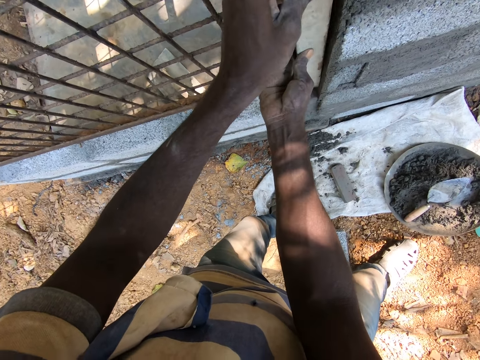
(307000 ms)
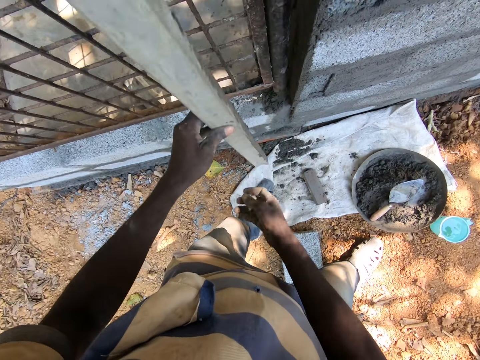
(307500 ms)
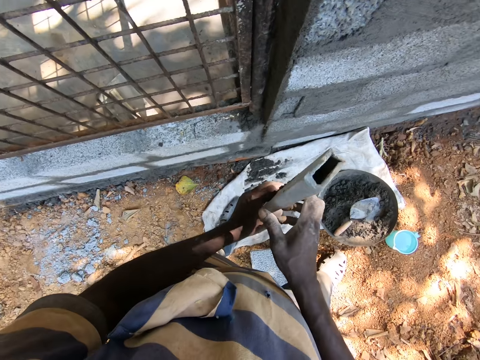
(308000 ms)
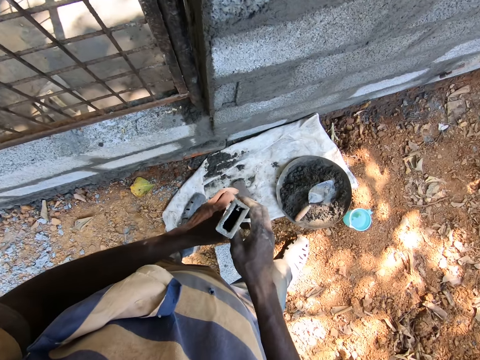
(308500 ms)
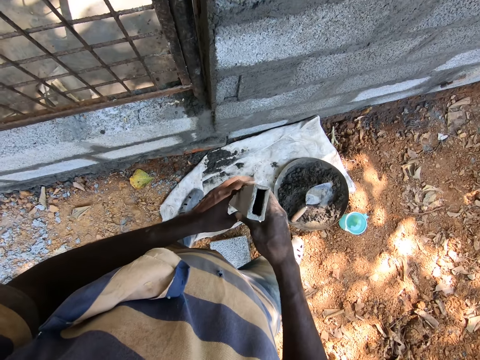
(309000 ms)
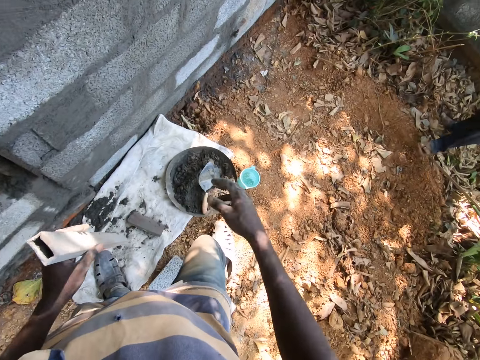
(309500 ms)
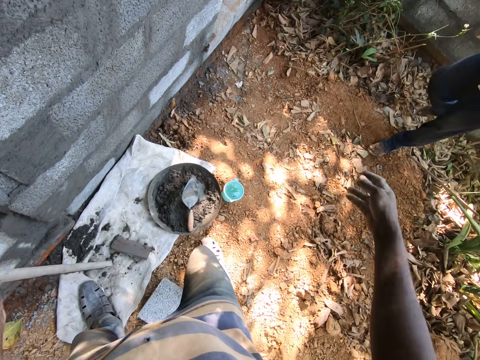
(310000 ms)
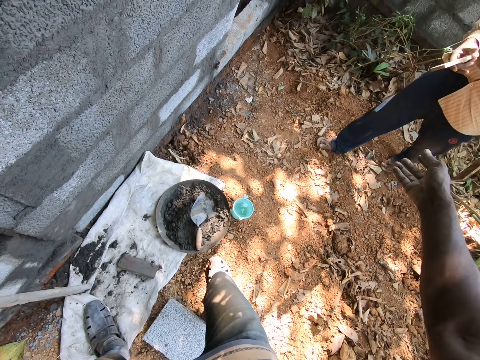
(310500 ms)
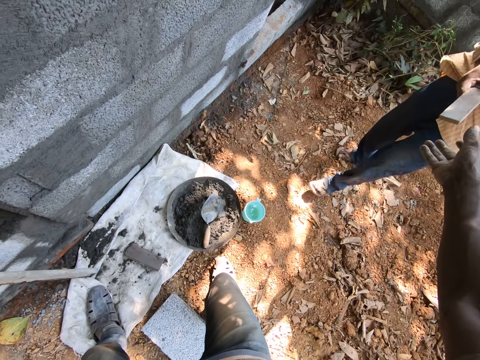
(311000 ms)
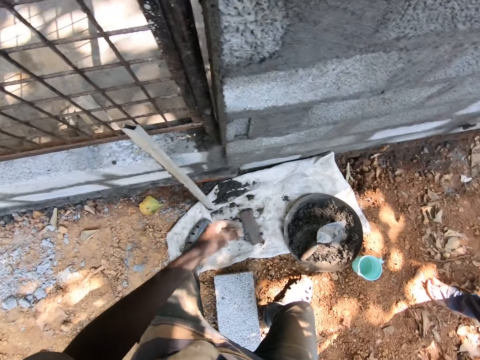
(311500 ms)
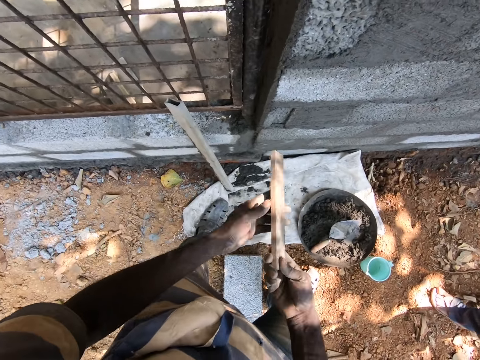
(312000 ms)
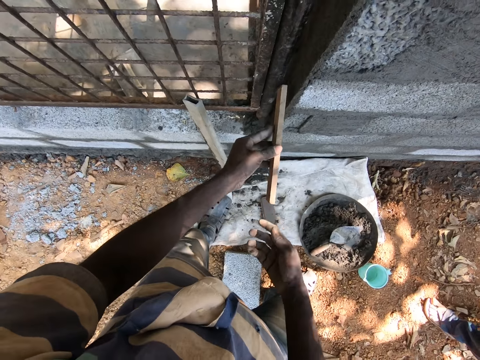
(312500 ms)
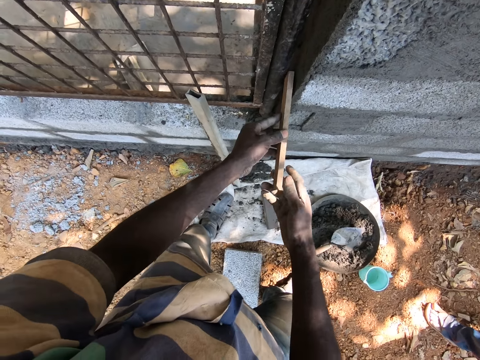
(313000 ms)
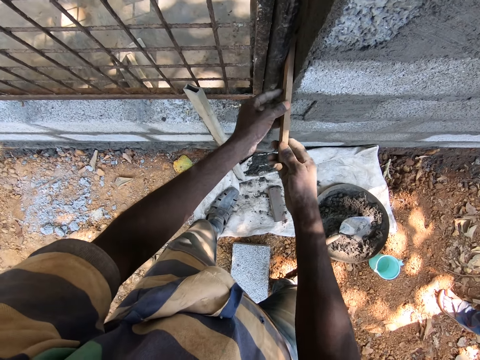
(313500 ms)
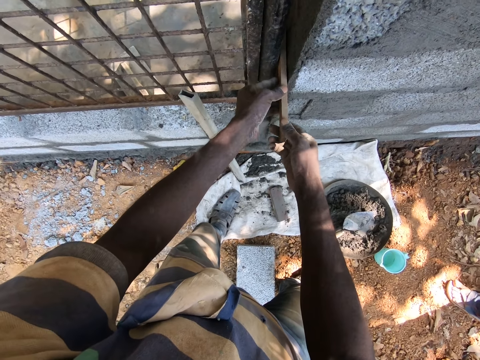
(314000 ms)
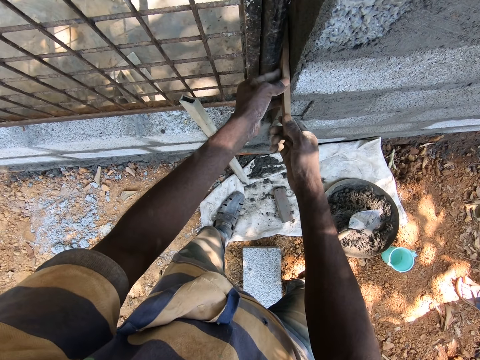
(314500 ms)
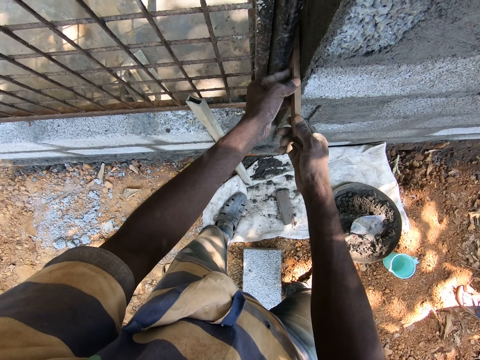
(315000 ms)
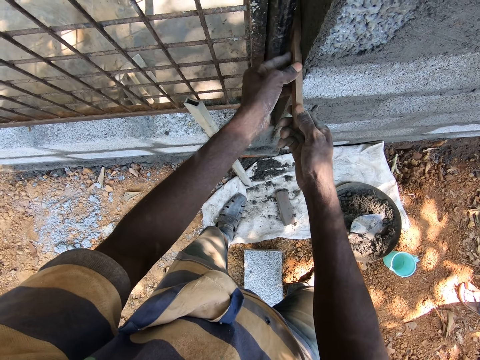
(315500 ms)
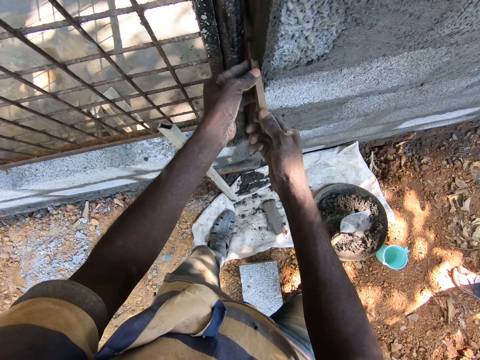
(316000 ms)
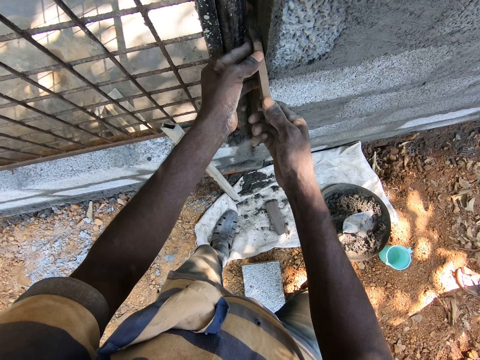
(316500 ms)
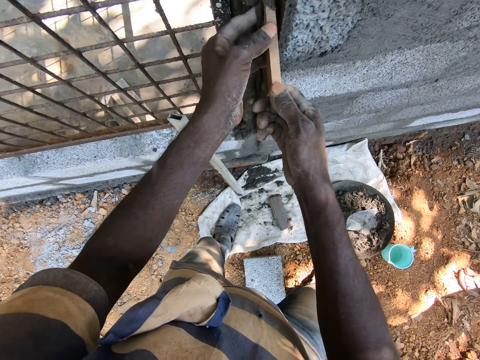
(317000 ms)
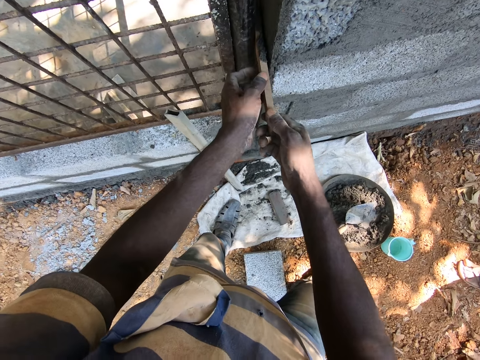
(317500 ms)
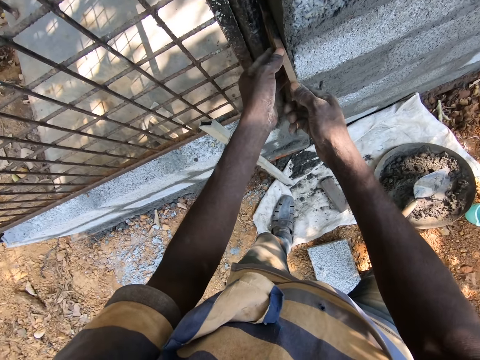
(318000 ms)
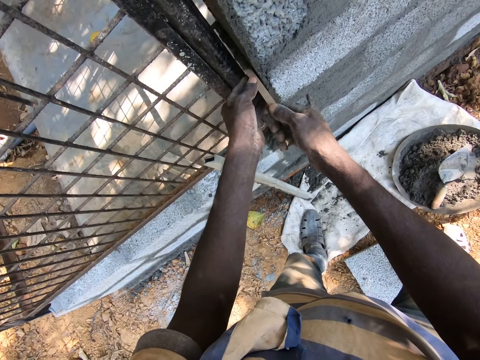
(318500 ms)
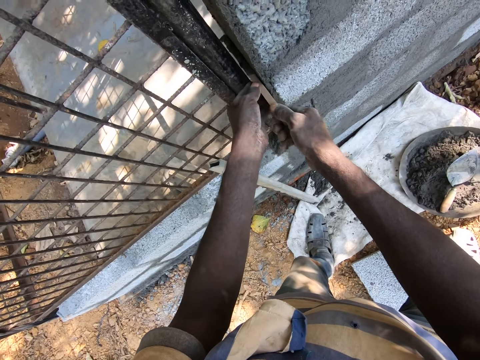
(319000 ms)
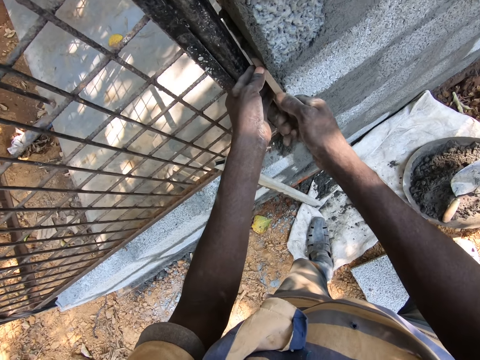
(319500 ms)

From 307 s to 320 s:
The camera wearer removes the wooden square stick from the brick wall with his hands and removes his right hand from the square stick. He holds the wooden square stick with his hands. He drops the timber down. He puts the timber aside. The man walks towards the camera wearer. The man passes a wooden stick to the camera wearer with his right hand. The camera wearer collects the wooden stick from the man. He holds the wooden stick with his hands. He inserts the wooden stick in a space between the brick wall and a metal cage. He smoothens the brick wall with the wooden stick in his hands.

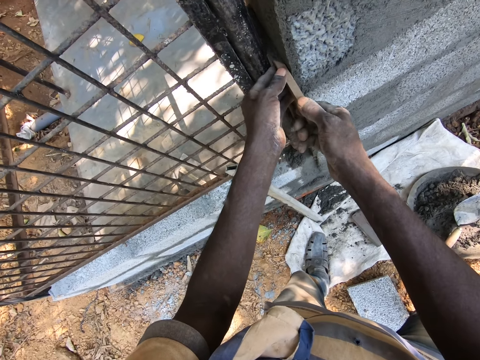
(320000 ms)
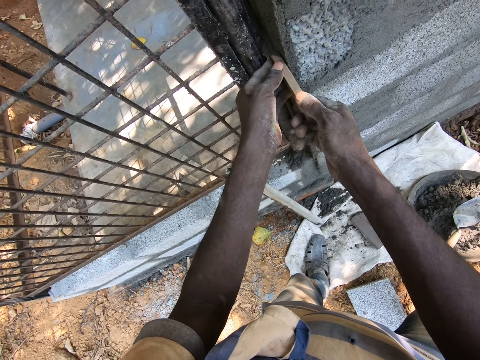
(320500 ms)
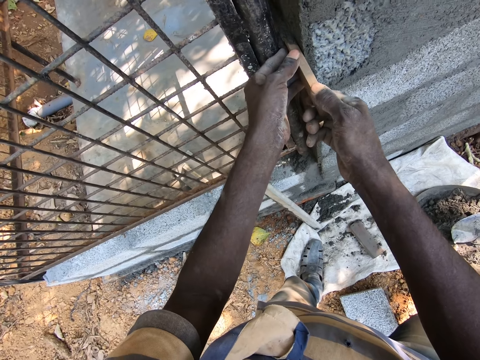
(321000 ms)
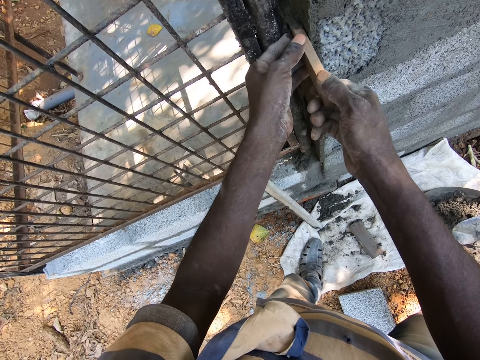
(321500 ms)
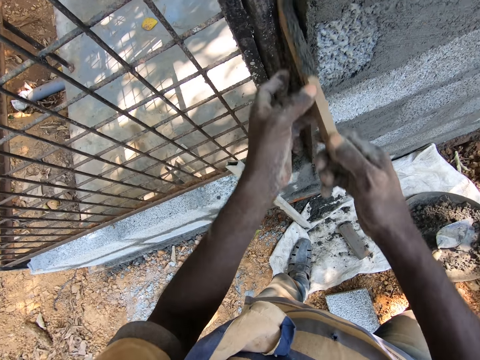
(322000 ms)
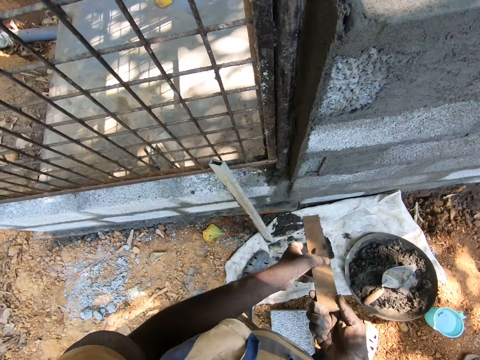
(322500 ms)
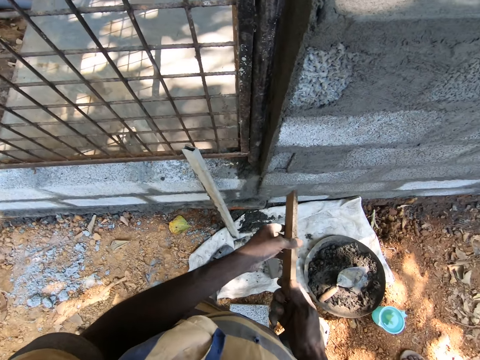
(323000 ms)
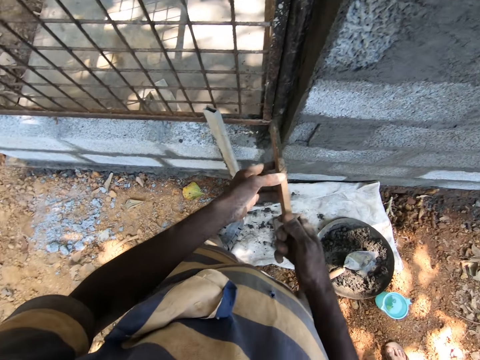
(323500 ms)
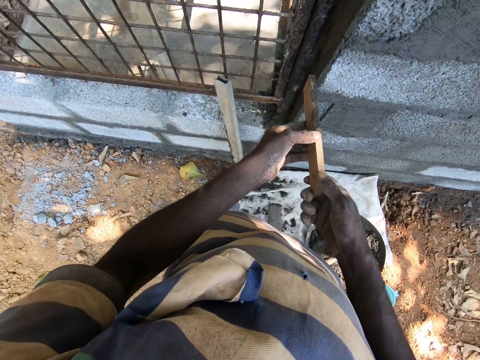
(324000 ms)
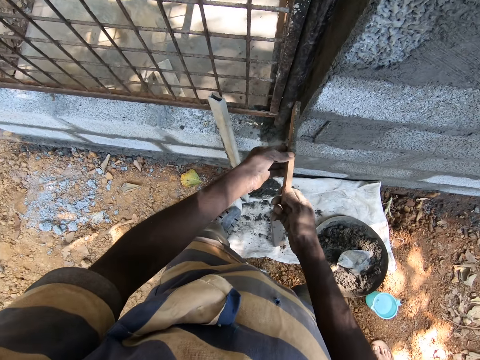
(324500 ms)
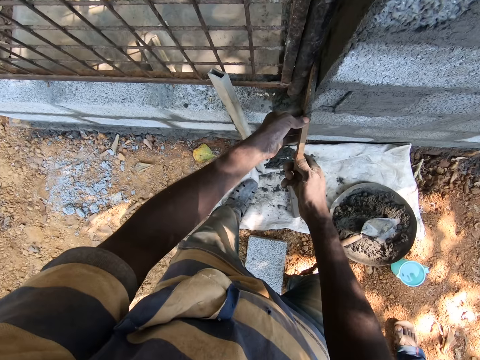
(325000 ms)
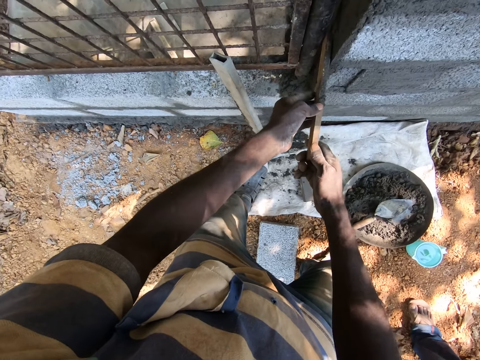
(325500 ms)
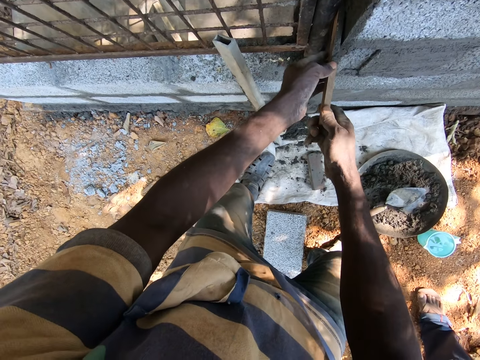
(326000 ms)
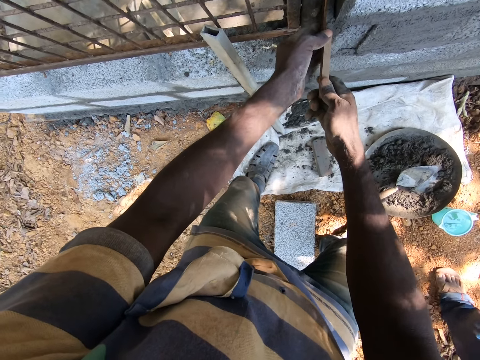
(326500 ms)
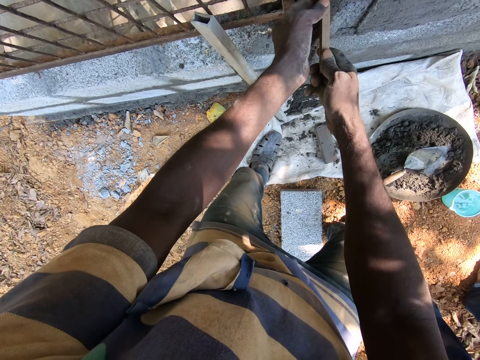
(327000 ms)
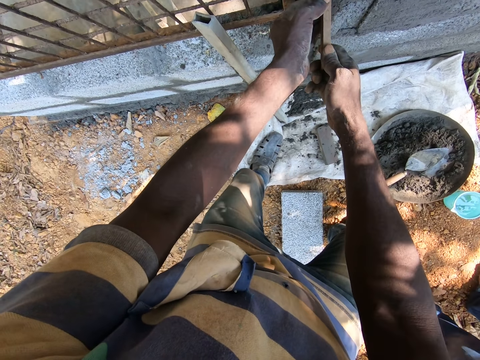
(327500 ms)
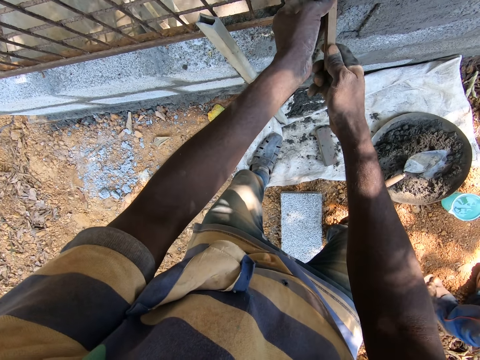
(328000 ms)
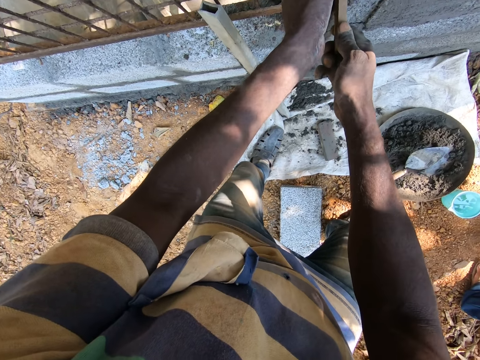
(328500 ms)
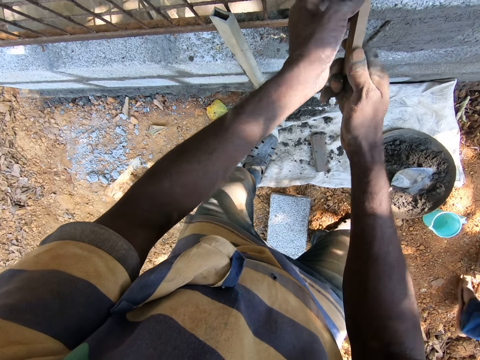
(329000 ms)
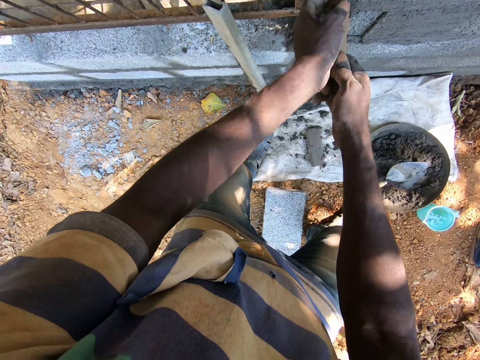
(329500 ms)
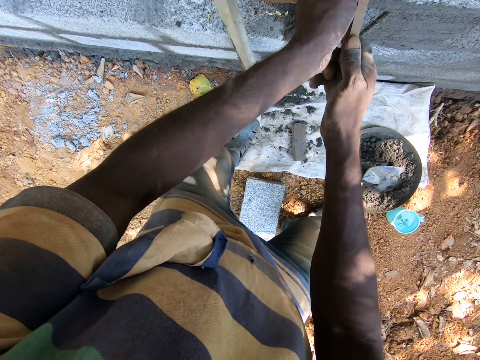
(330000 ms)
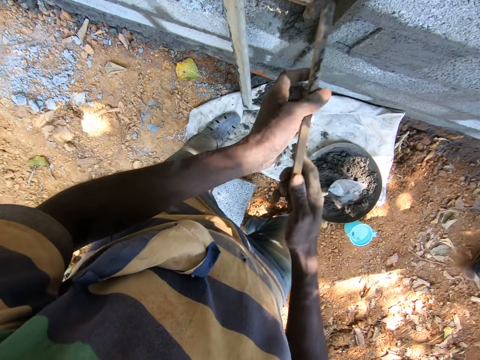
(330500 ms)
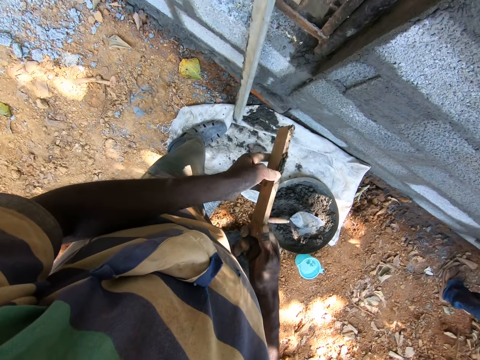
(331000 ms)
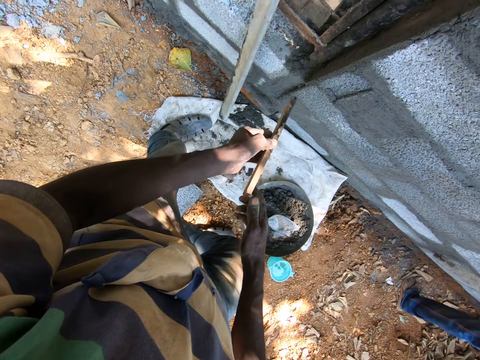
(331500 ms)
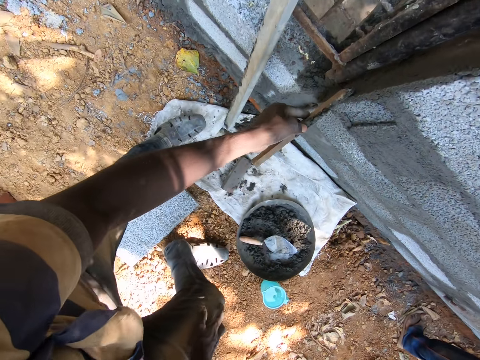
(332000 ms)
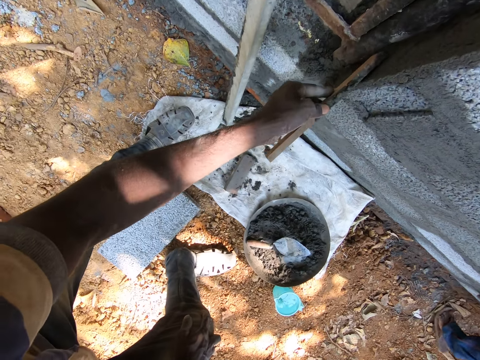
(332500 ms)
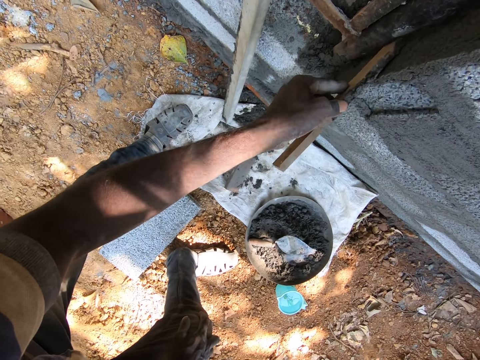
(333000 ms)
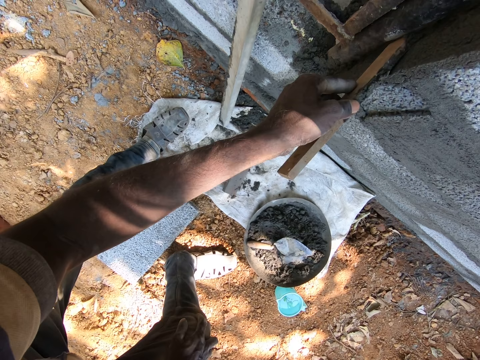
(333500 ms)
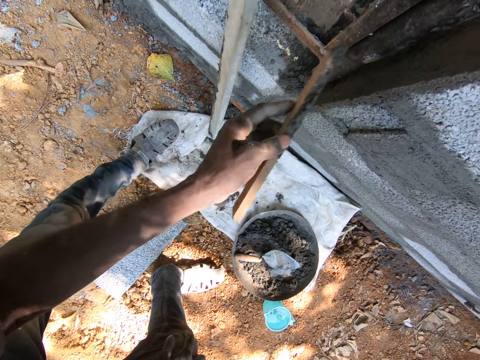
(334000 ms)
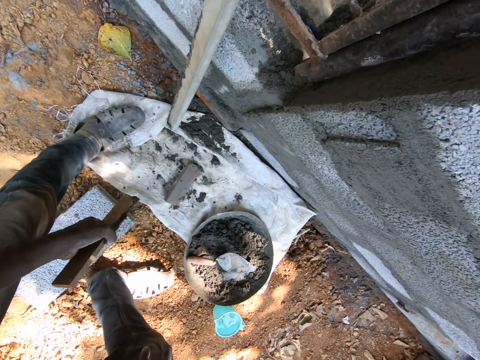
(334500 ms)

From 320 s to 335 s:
The camera wearer removes cement mortar from the wooden stick with his left hand. He inserts the wooden stick in the space between the brick wall and the metal cage. He smoothens the brick wall with the wooden stick in his hands. He converses with the man. He removes his right hand from the wooden stick. He smoothens the brick wall with the wooden stick in his left hand.
